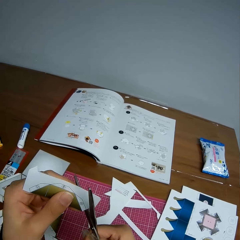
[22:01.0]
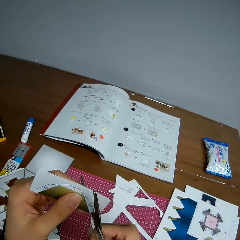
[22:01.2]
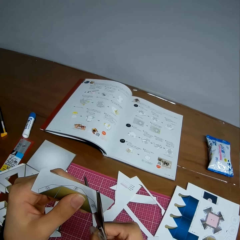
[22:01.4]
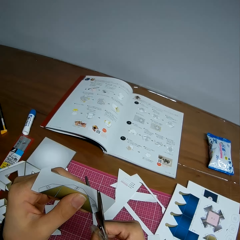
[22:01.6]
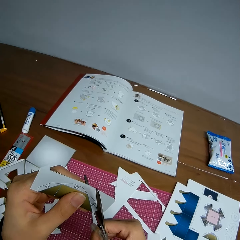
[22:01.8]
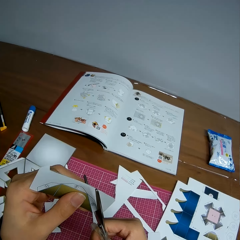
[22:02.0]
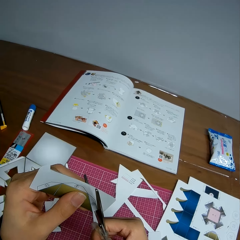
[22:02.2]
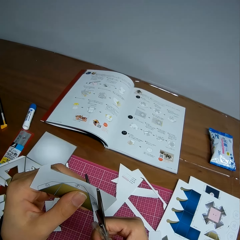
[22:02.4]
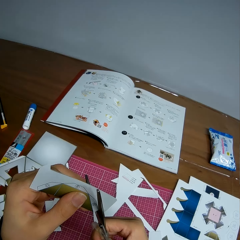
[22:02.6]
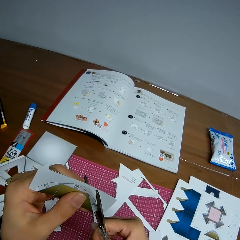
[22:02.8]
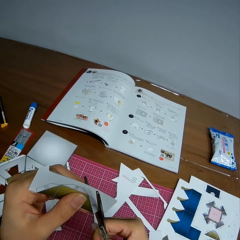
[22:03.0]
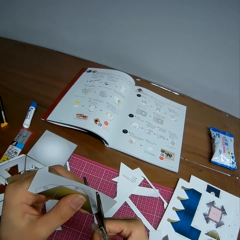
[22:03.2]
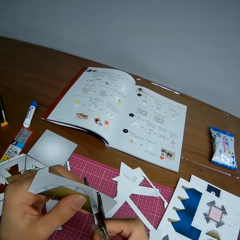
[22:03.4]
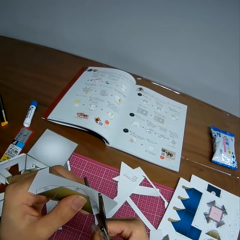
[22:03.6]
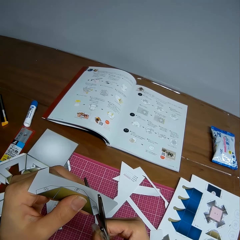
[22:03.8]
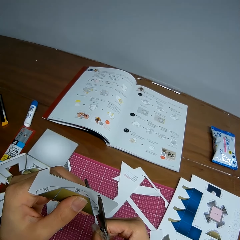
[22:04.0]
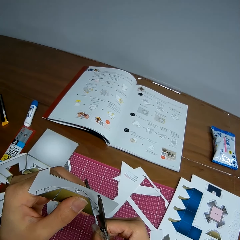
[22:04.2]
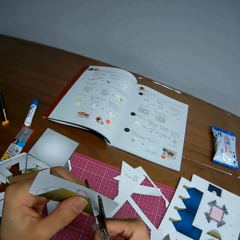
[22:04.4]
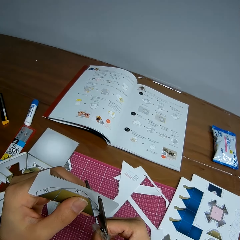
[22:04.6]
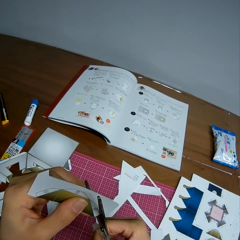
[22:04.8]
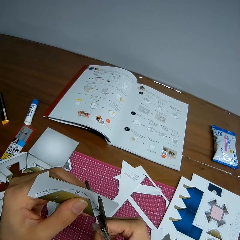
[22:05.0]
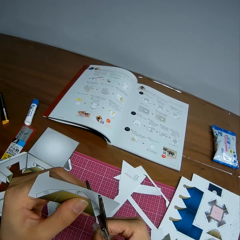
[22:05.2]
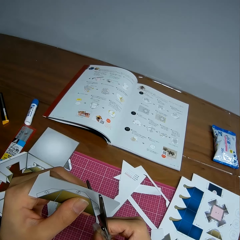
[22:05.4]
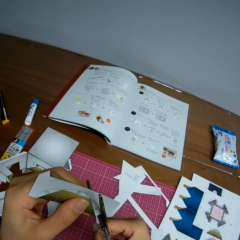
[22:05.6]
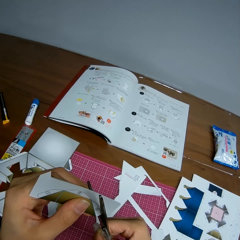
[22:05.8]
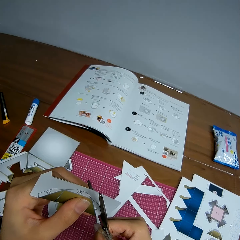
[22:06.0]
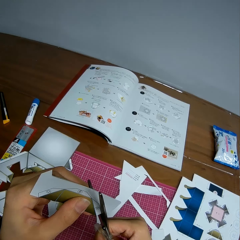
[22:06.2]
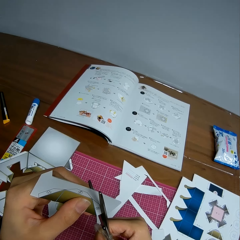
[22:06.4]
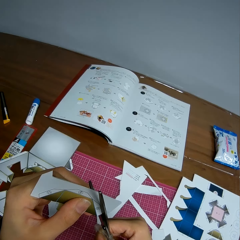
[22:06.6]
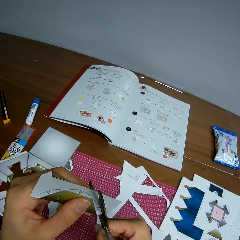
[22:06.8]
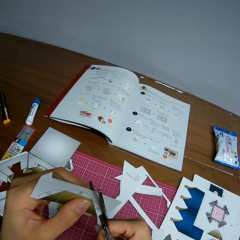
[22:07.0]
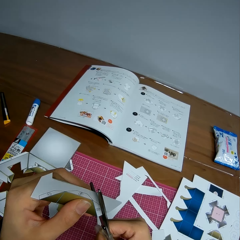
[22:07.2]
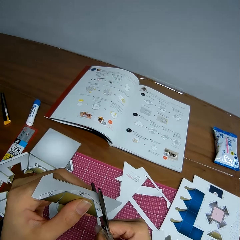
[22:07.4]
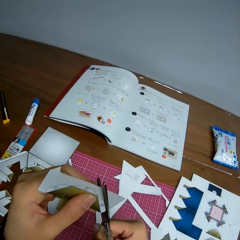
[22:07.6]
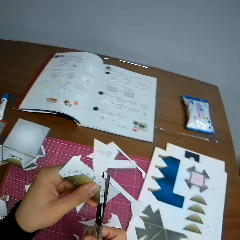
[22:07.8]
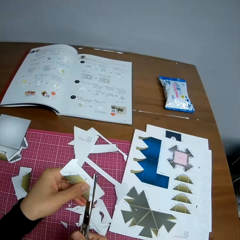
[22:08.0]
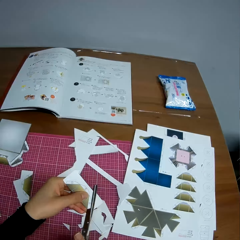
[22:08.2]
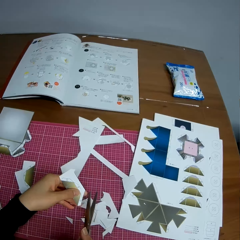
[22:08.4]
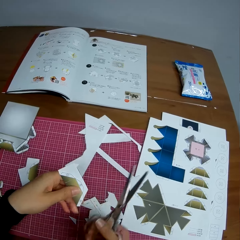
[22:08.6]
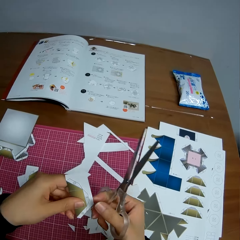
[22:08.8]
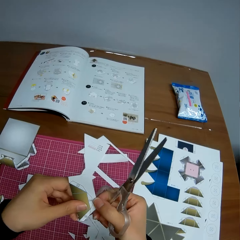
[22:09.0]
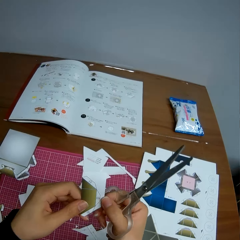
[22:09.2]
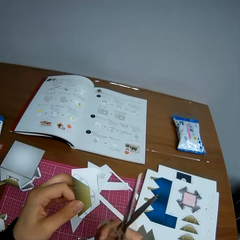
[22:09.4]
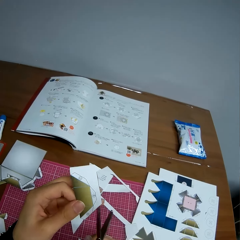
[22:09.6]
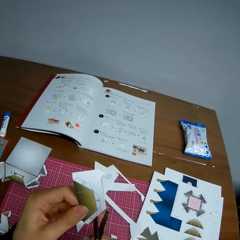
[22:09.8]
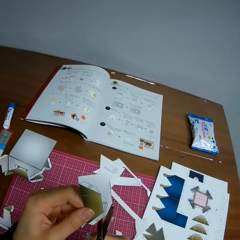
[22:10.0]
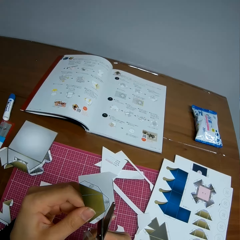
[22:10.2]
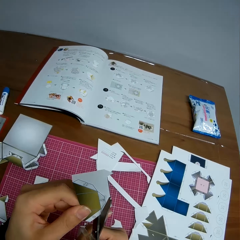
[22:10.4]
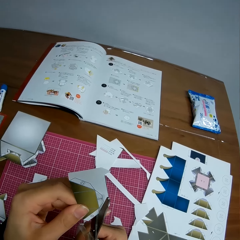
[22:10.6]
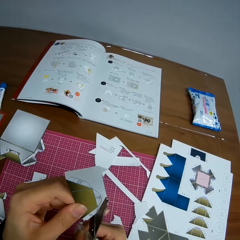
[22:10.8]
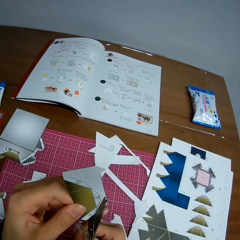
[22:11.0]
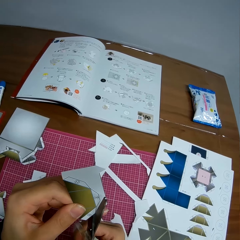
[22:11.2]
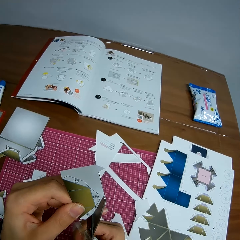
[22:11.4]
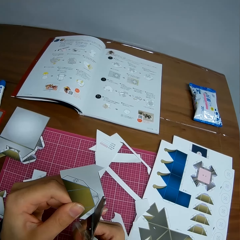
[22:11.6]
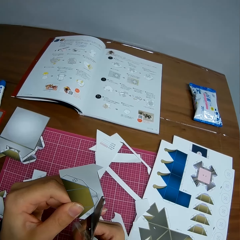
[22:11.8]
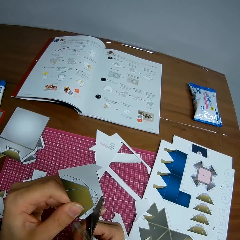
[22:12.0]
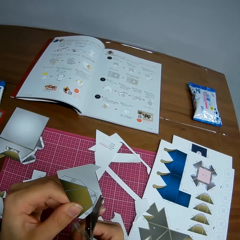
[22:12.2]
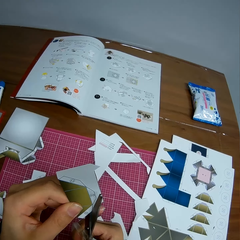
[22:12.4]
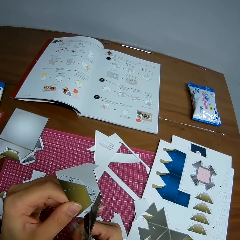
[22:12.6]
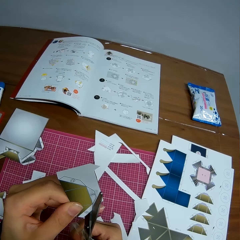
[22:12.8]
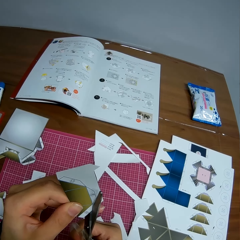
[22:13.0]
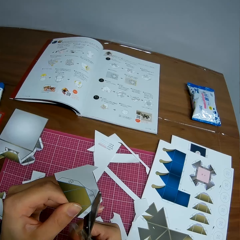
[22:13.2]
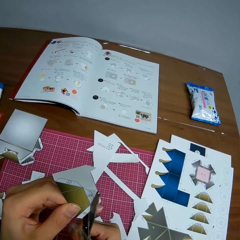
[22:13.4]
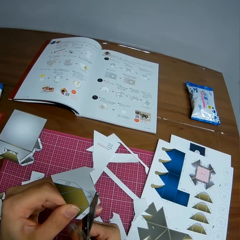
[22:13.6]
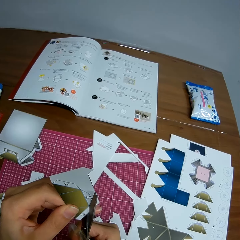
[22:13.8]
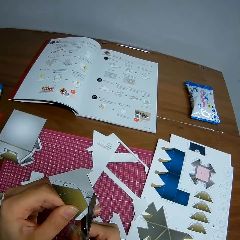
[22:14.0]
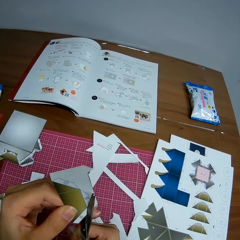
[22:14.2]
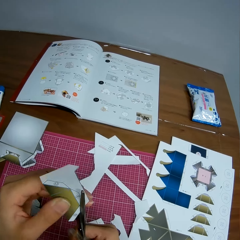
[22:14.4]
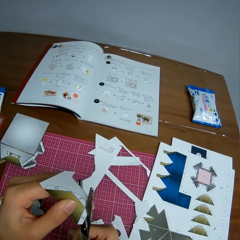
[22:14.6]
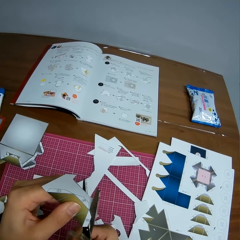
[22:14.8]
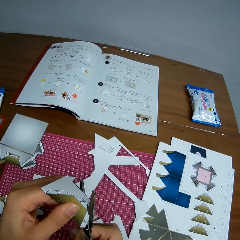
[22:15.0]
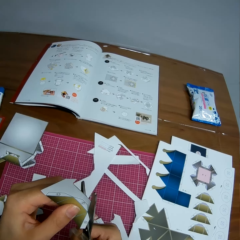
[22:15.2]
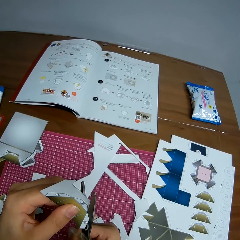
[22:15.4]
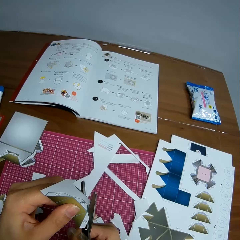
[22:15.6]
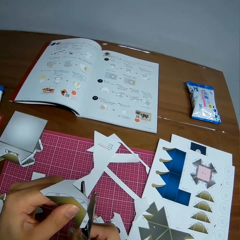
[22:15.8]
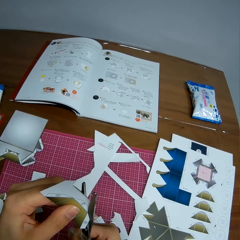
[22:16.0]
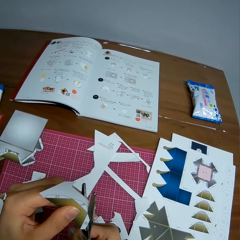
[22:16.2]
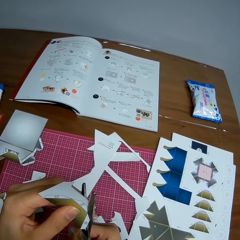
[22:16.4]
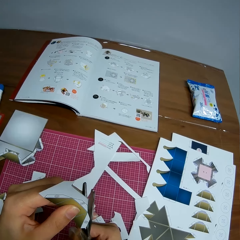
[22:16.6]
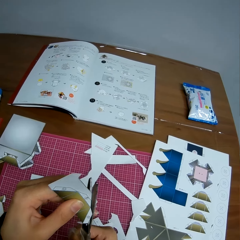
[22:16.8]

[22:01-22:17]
The camera wearer rotates the crafting paper. They cut the crafting paper.

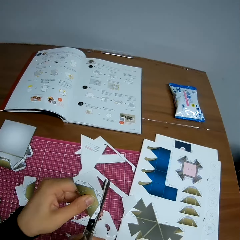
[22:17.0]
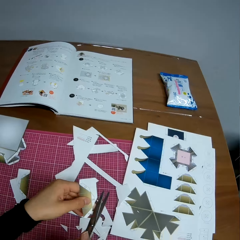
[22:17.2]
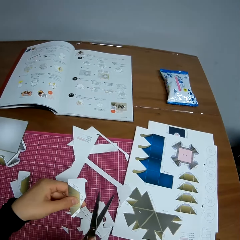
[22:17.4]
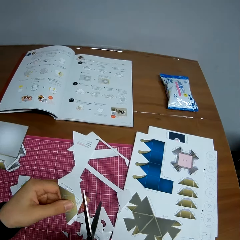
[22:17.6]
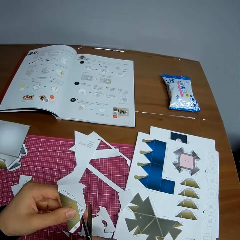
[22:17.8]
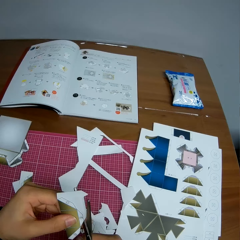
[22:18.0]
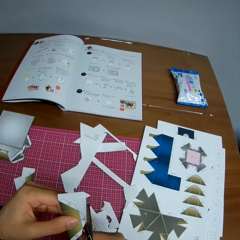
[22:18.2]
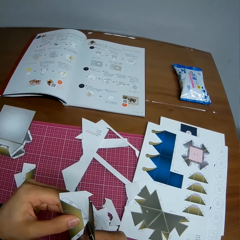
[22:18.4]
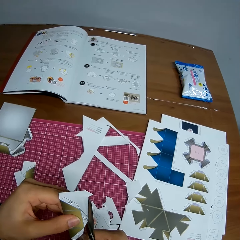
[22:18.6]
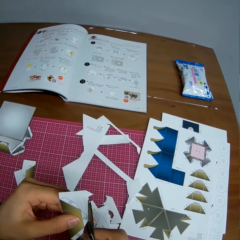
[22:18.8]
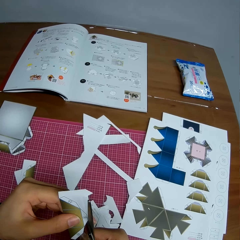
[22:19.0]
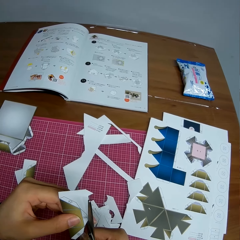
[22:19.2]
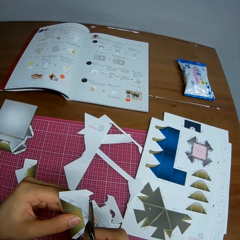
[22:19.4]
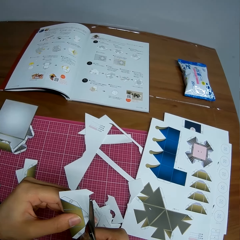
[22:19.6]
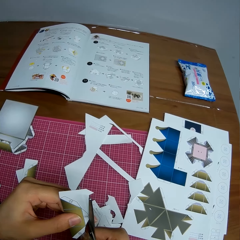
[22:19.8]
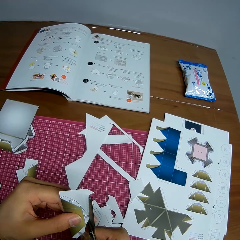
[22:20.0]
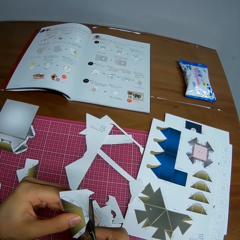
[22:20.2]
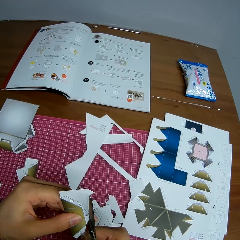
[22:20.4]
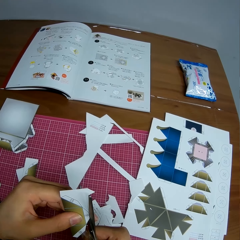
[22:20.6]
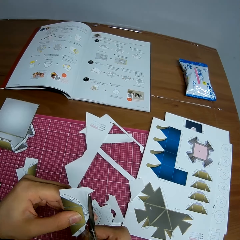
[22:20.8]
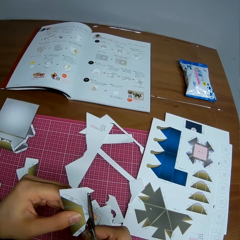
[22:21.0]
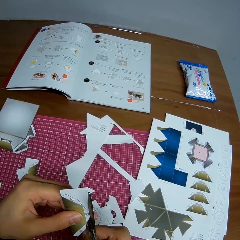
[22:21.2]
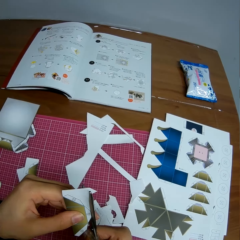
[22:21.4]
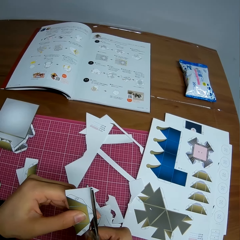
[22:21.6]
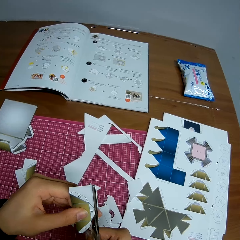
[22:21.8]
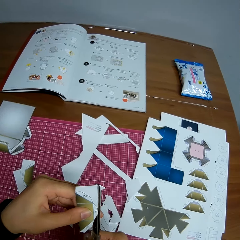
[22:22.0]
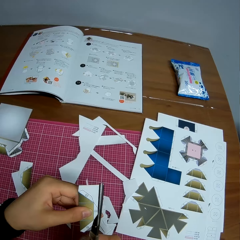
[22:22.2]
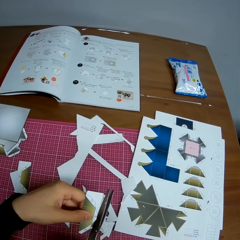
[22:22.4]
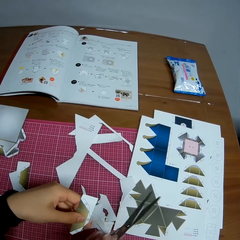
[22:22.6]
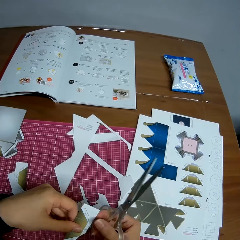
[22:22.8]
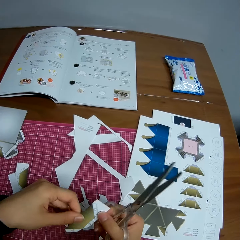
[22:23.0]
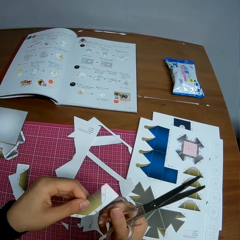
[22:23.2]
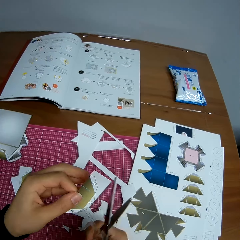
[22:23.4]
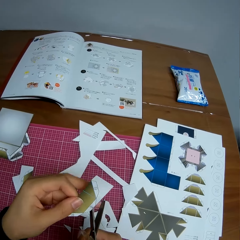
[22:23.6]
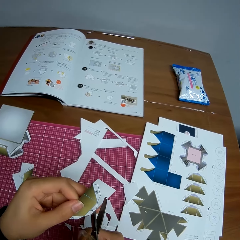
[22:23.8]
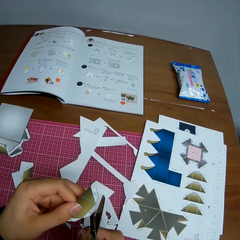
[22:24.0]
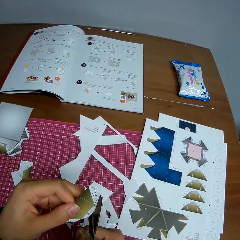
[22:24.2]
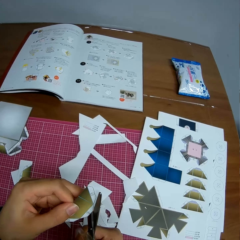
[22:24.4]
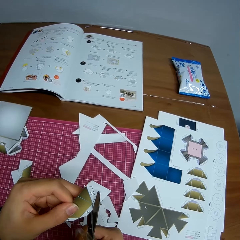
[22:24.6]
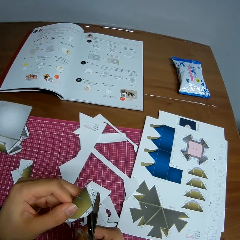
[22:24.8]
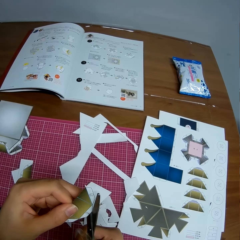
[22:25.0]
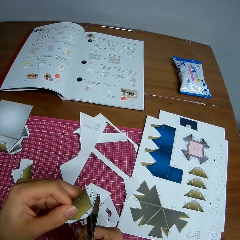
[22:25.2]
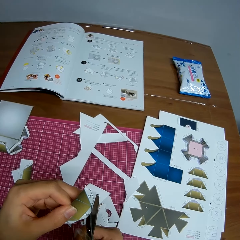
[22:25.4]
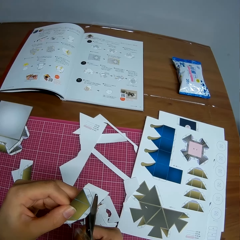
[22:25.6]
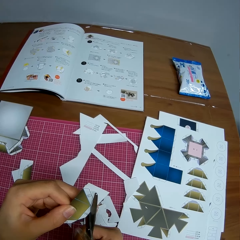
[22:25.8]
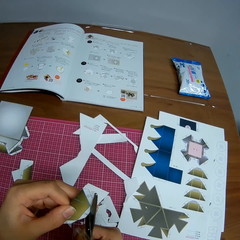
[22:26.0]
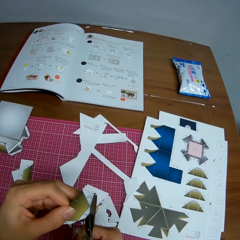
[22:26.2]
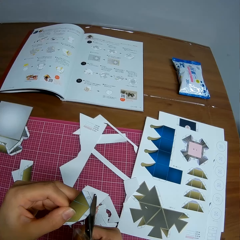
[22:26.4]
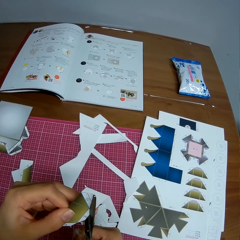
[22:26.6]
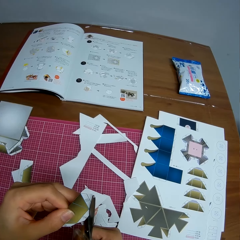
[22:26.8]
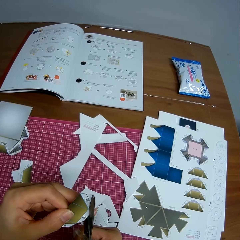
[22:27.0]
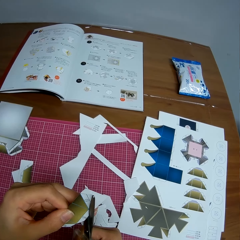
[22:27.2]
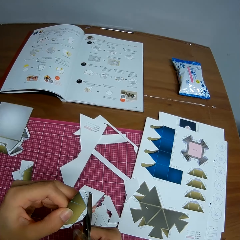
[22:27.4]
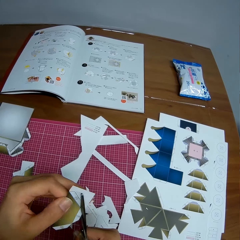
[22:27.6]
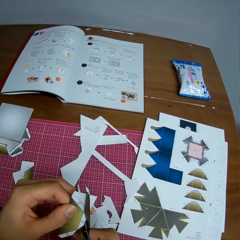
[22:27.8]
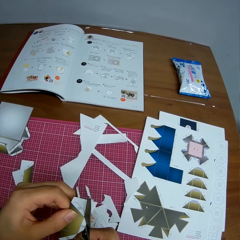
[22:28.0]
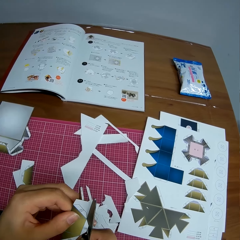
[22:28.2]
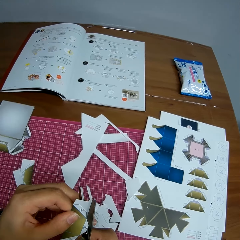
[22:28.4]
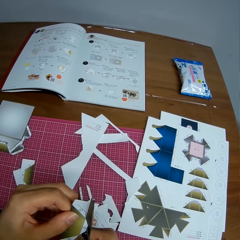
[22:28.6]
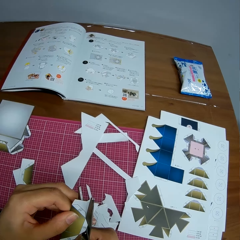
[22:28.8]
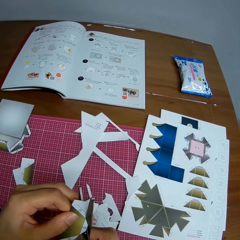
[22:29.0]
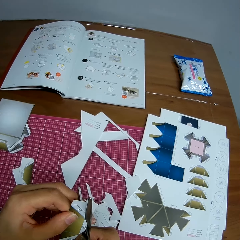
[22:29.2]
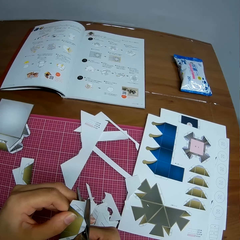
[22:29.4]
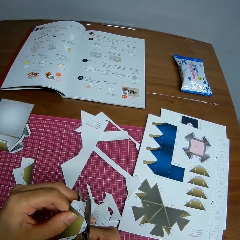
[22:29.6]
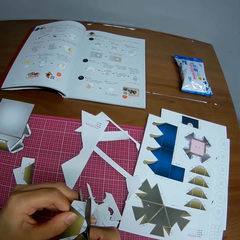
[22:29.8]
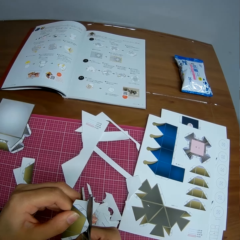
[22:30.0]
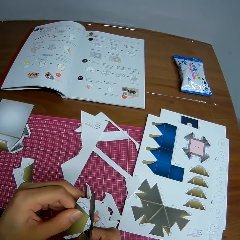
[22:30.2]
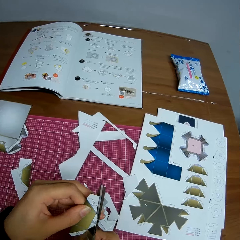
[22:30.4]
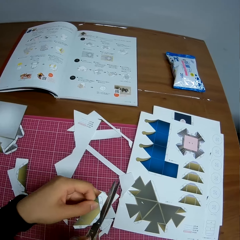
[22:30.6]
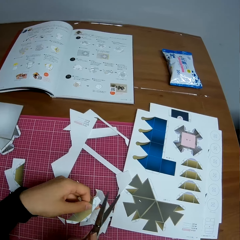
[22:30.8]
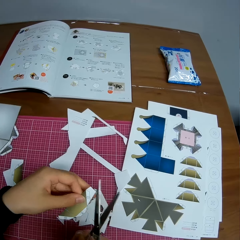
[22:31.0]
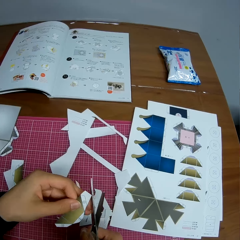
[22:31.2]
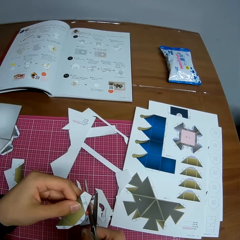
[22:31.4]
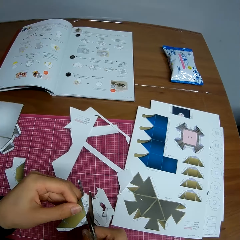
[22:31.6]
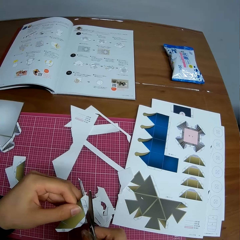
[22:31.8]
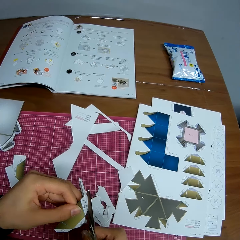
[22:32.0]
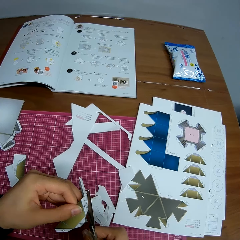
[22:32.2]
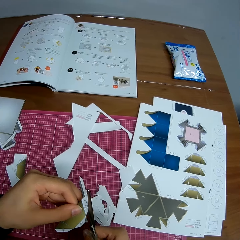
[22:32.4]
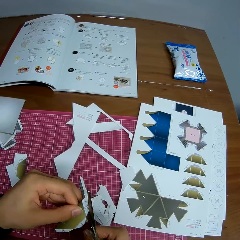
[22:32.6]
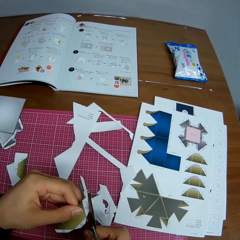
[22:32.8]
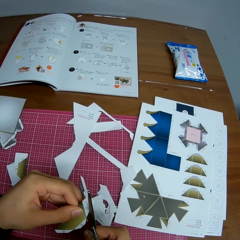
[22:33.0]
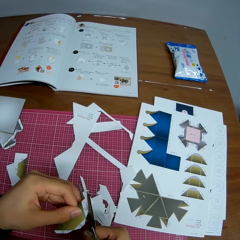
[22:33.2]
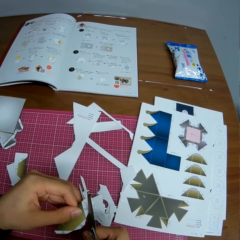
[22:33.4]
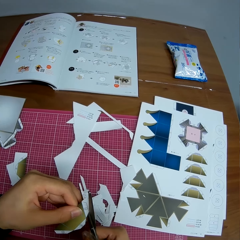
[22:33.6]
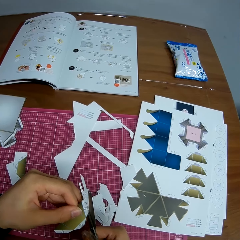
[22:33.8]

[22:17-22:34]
The camera wearer cuts the crafting paper. They rotate the crafting paper. They cut the crafting paper. They cut the crafting paper again.
